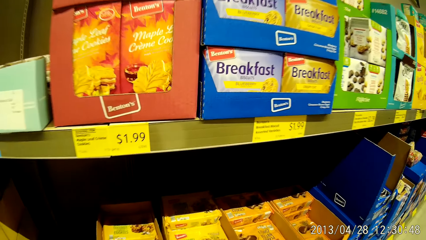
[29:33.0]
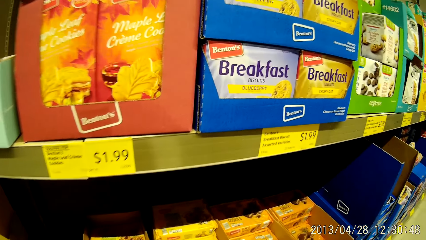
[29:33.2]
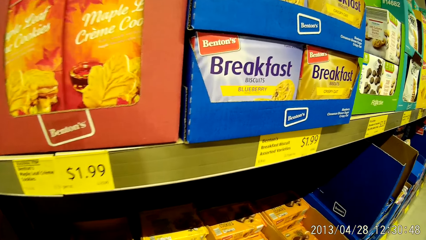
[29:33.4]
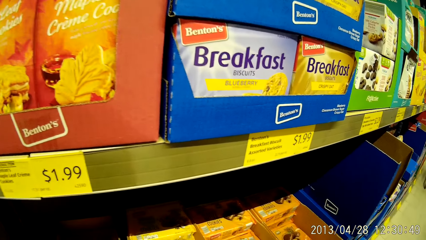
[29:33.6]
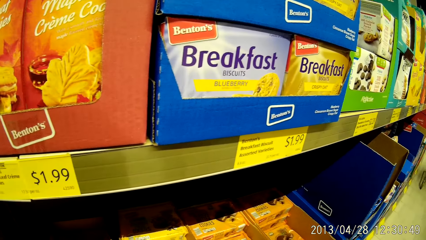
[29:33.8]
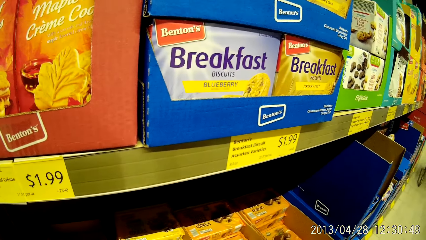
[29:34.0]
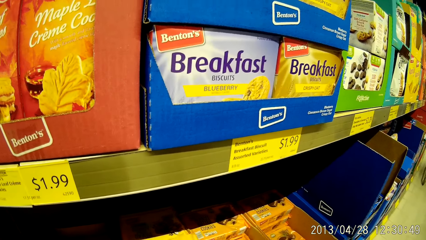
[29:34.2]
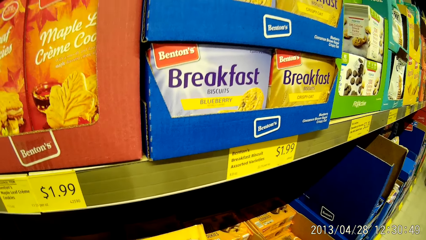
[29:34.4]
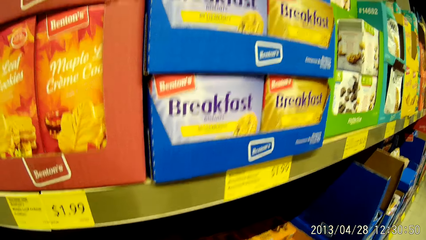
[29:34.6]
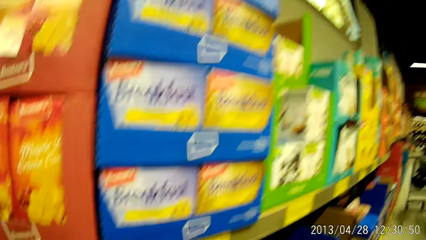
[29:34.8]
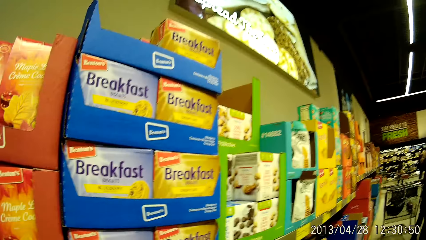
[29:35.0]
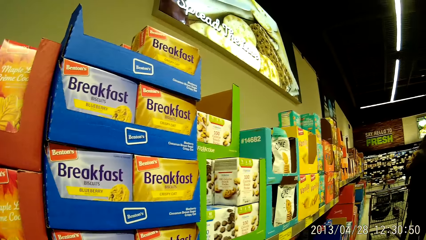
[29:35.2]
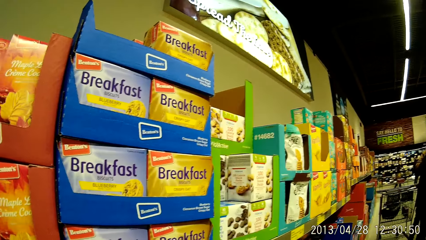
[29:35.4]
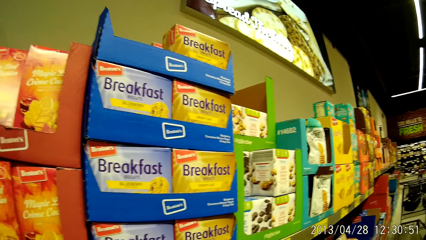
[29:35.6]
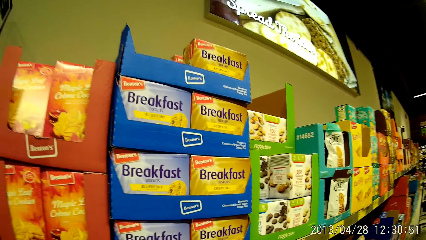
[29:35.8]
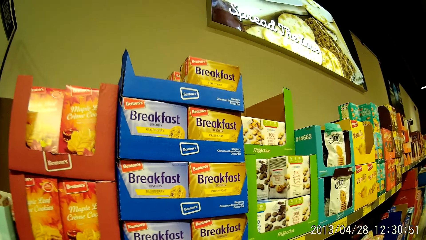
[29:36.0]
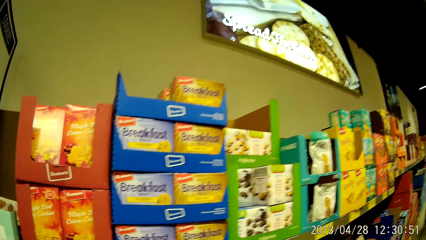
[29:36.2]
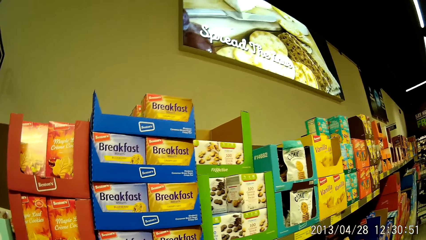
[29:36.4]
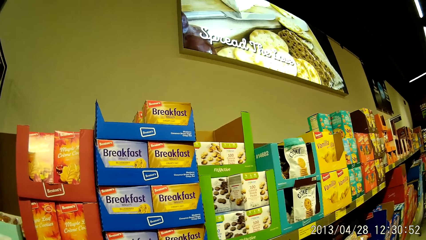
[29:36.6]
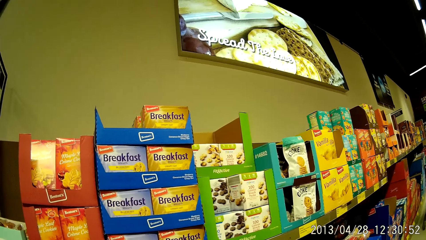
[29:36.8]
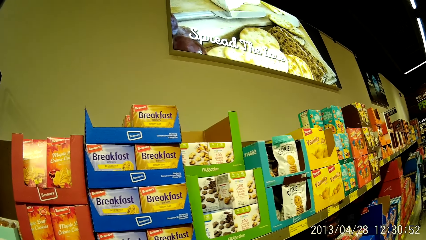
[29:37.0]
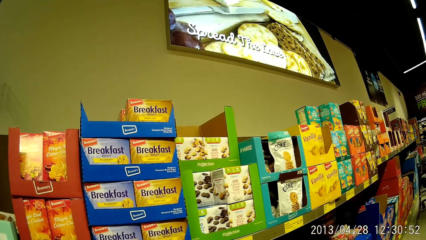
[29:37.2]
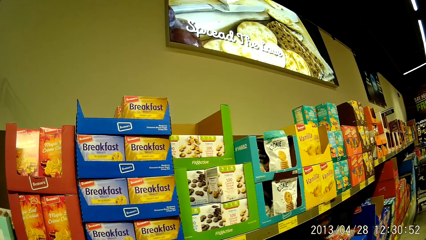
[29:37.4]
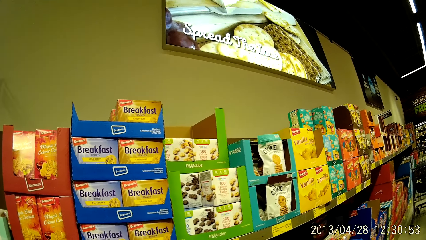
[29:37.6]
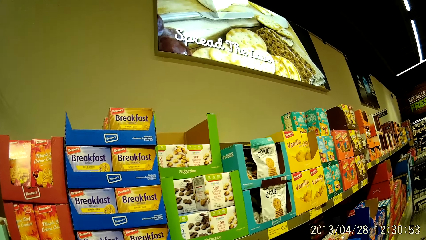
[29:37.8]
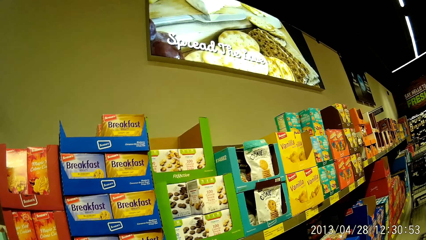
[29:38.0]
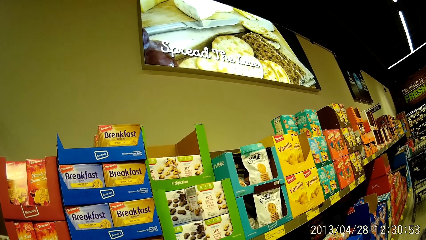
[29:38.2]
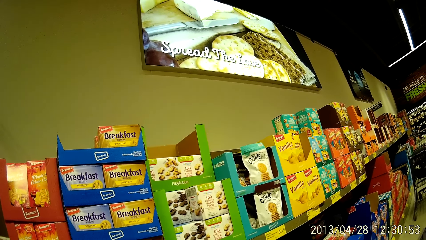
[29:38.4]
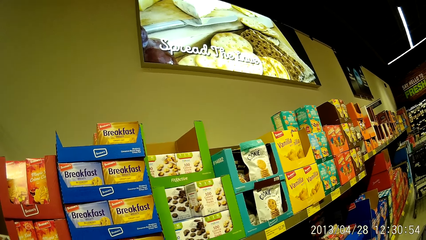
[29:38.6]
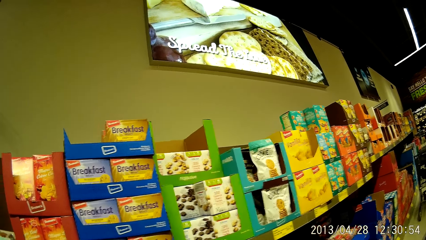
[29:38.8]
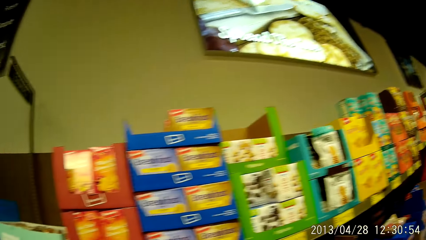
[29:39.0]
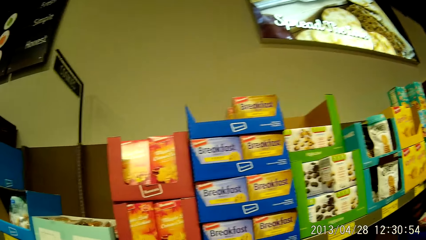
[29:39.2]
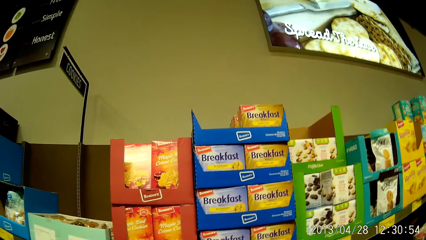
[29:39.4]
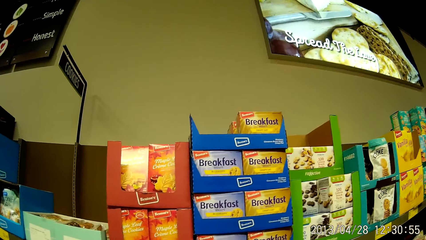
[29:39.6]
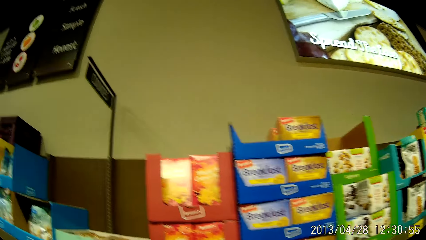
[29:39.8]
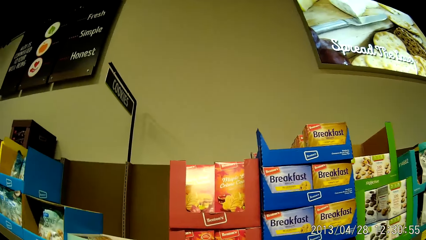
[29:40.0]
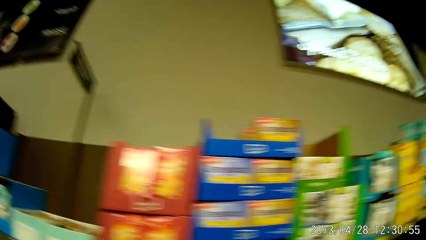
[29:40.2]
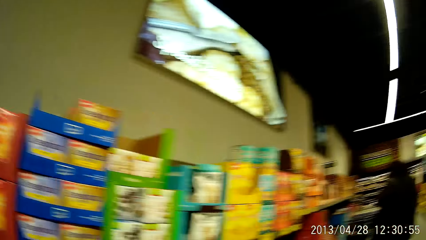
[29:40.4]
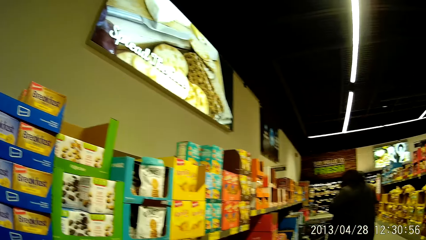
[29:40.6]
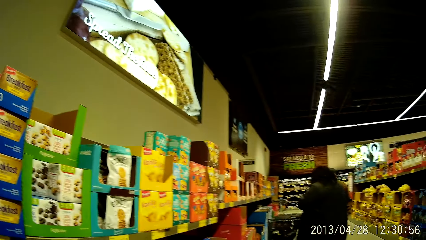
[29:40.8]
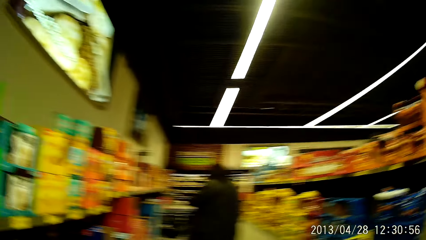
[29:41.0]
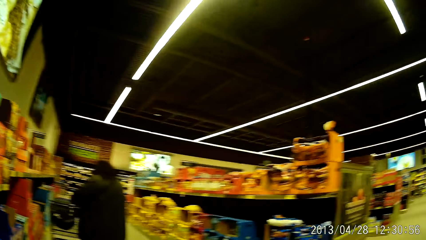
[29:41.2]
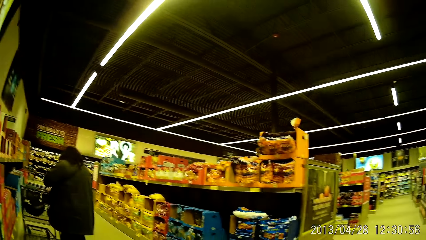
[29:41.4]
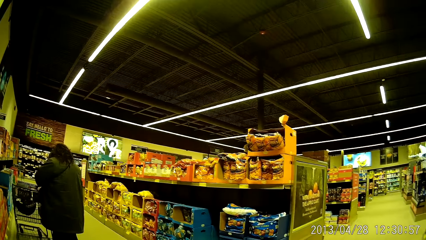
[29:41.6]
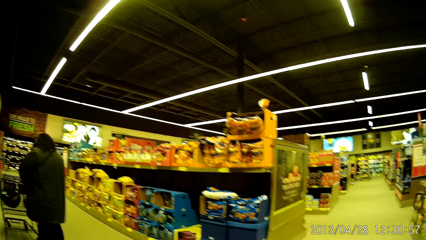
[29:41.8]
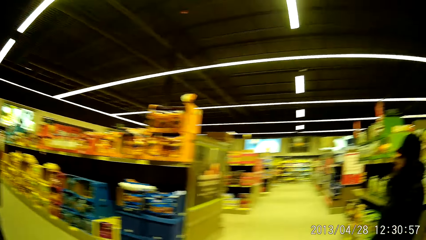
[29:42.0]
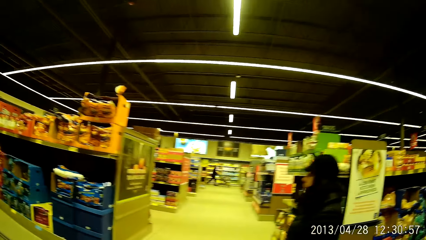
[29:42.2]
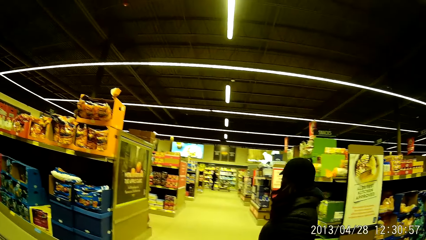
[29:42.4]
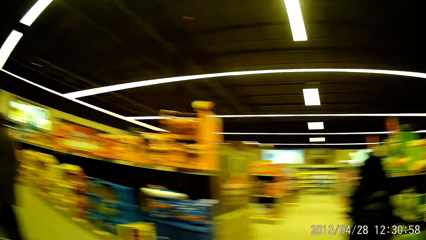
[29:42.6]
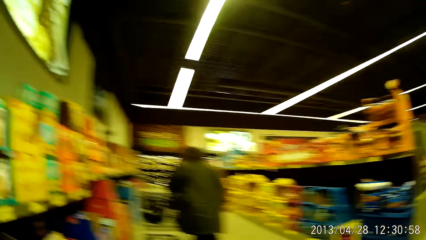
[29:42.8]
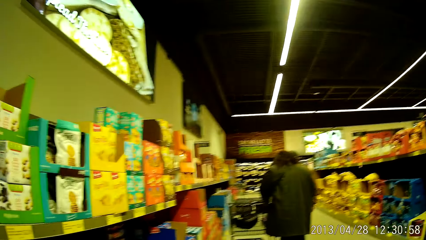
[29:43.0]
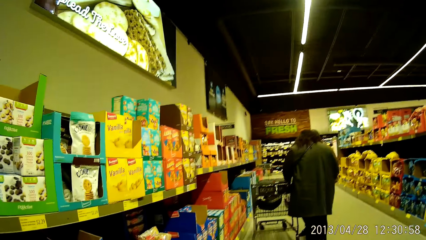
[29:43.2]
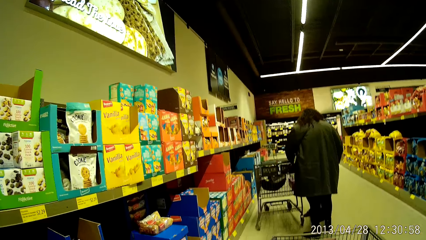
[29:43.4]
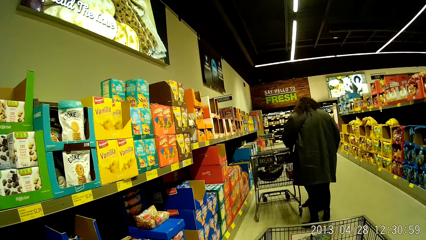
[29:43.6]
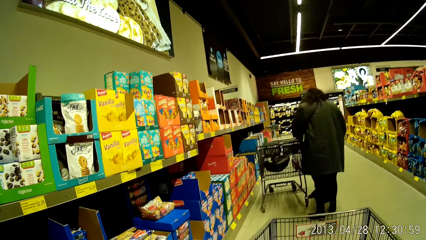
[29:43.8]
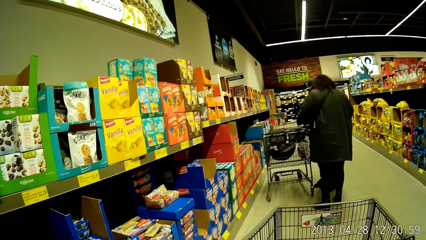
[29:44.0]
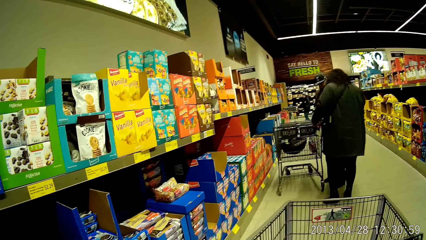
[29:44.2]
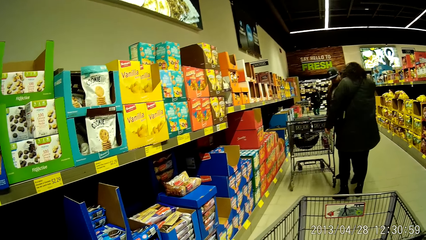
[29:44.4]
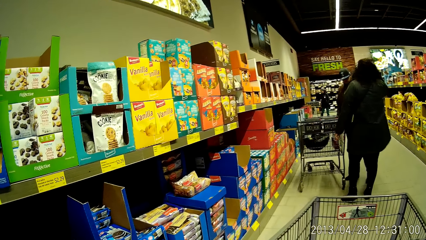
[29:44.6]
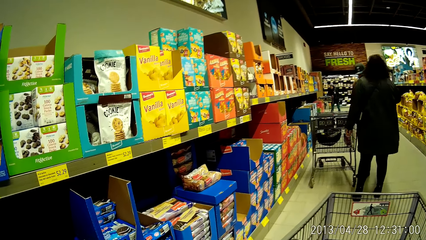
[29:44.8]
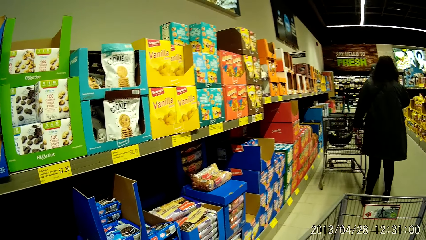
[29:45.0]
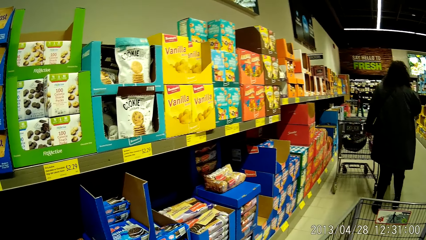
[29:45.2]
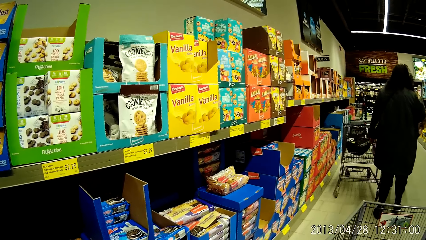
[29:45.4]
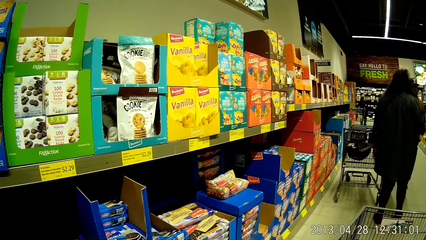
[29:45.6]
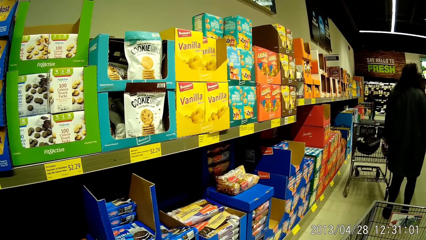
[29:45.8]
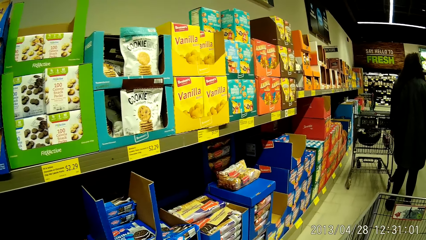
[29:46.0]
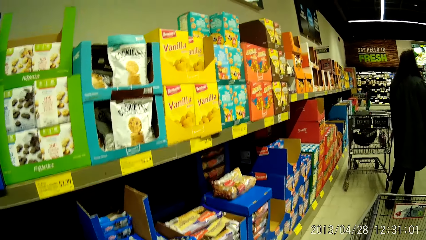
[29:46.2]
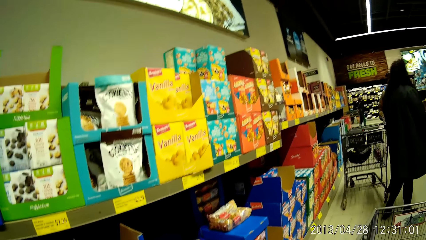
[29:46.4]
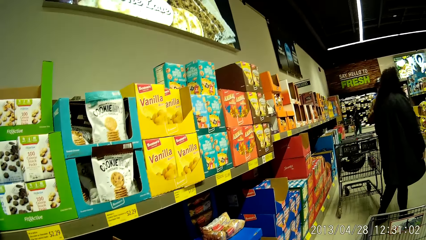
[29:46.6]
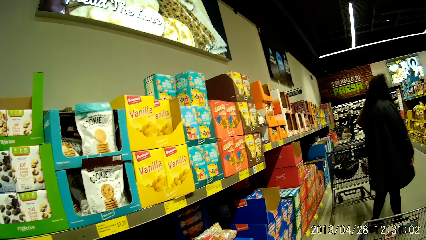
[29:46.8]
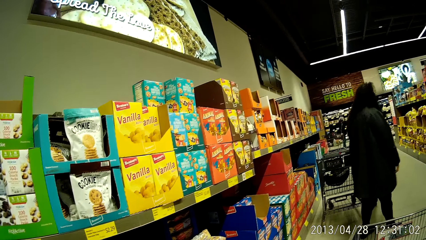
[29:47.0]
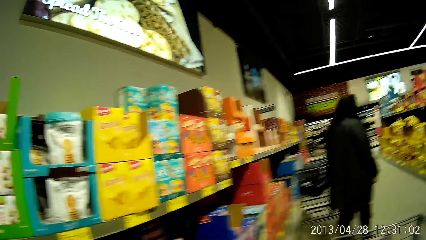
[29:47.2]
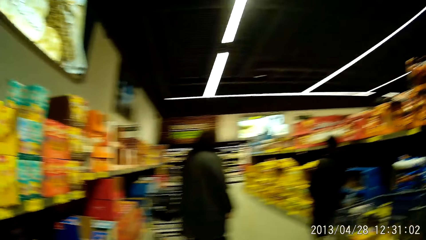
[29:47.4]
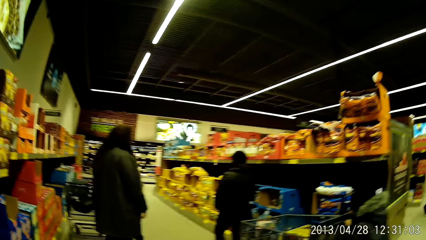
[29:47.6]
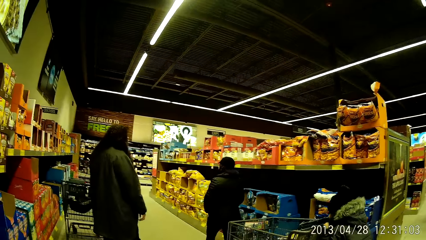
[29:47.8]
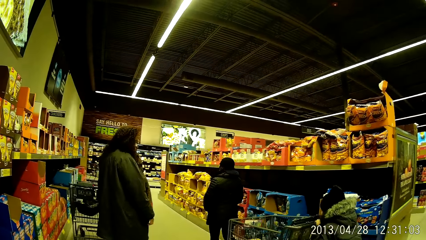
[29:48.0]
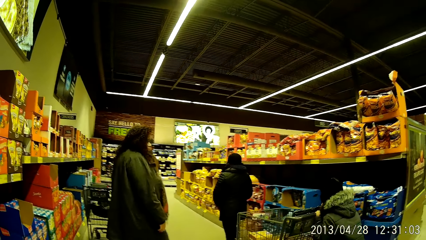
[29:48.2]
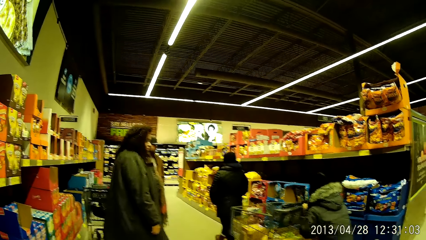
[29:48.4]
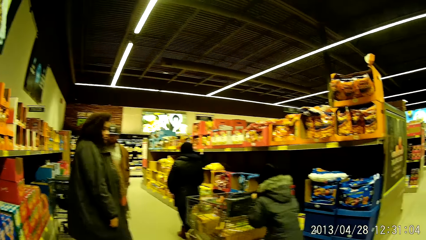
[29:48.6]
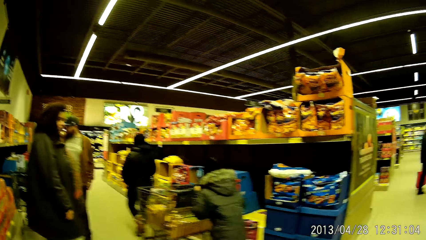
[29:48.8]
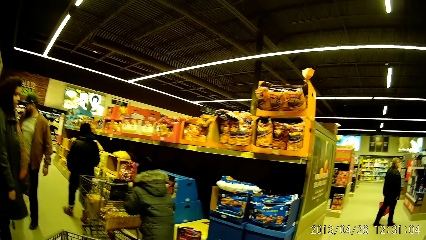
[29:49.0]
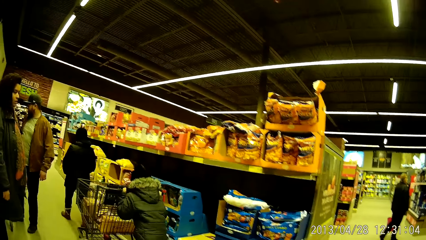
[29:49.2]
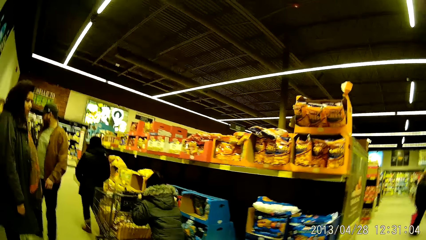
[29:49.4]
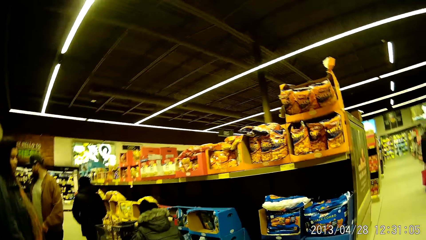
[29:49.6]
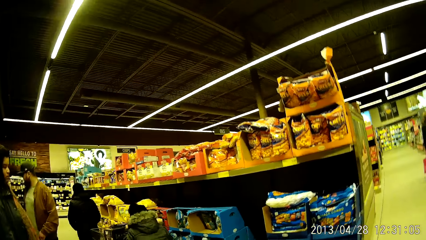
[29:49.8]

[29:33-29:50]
The camera wearer picks up a pack of butter cookies on the shelf.
